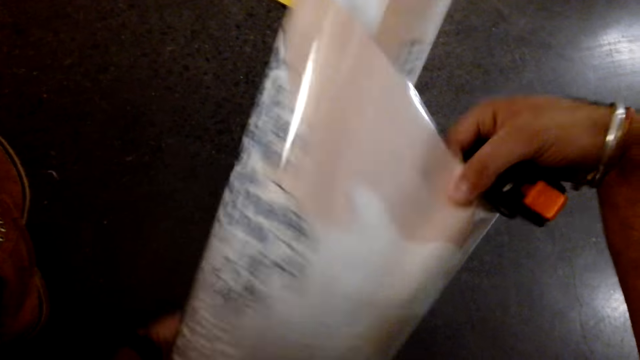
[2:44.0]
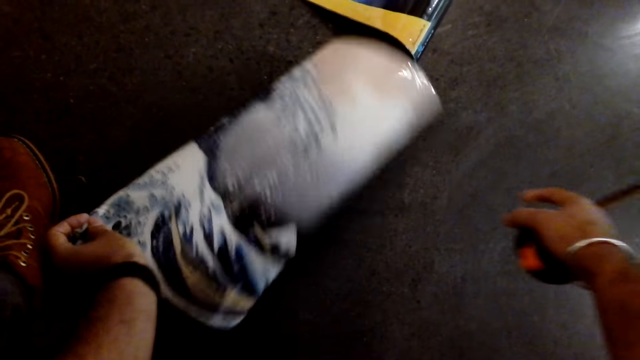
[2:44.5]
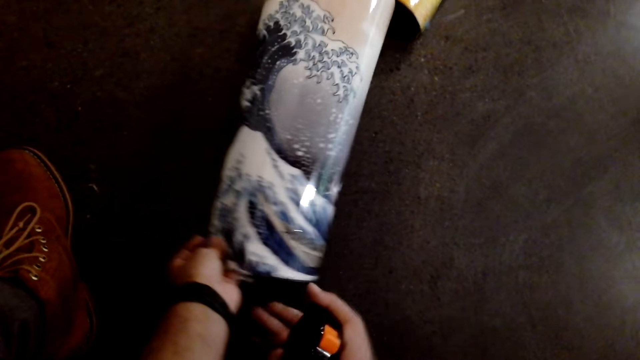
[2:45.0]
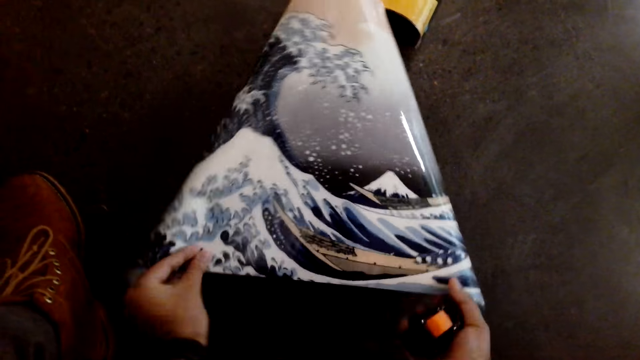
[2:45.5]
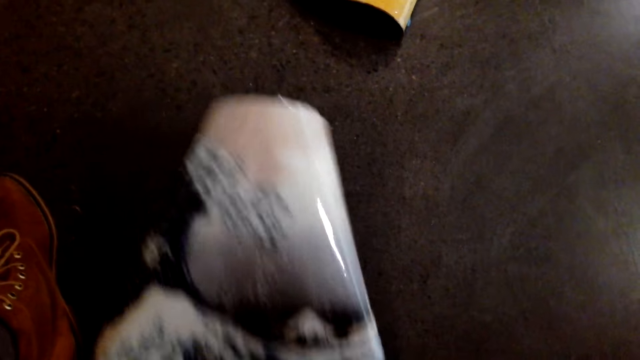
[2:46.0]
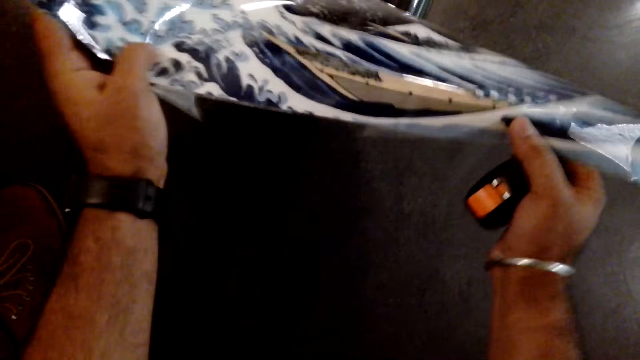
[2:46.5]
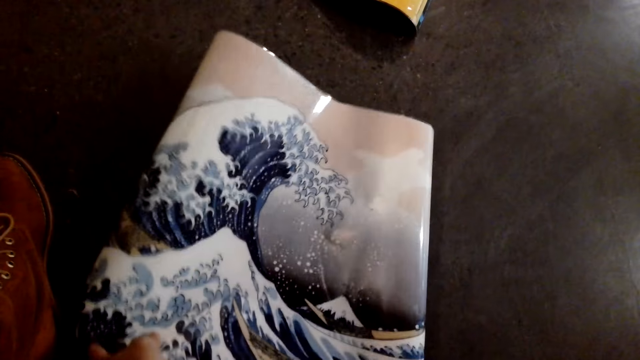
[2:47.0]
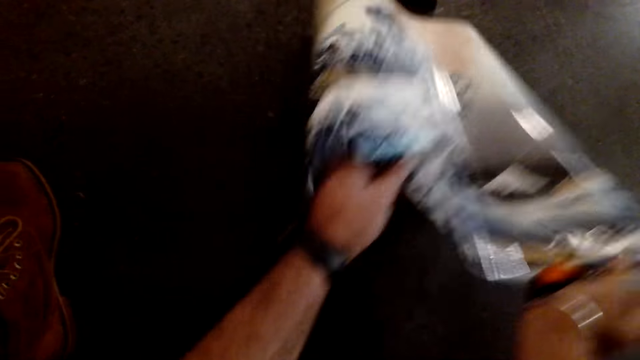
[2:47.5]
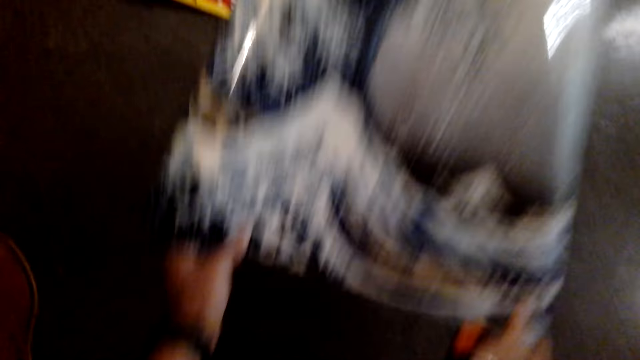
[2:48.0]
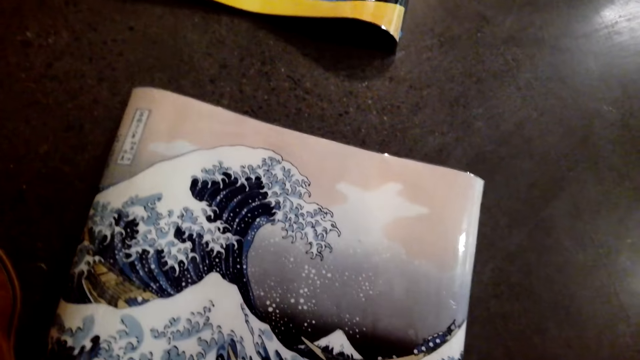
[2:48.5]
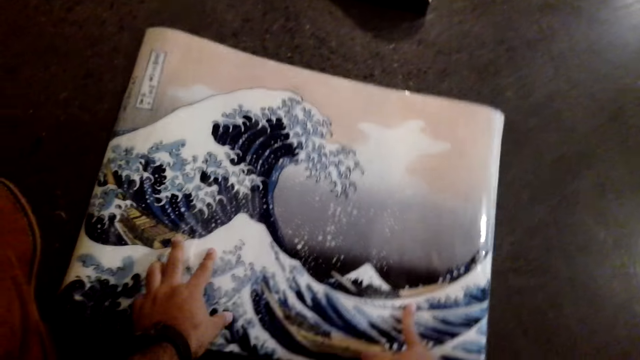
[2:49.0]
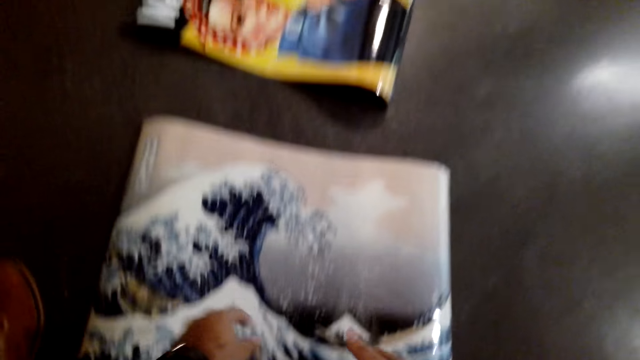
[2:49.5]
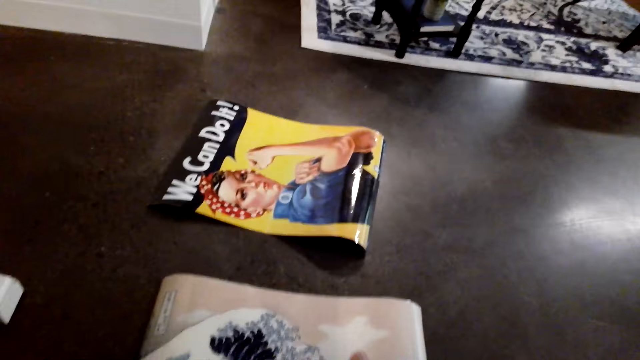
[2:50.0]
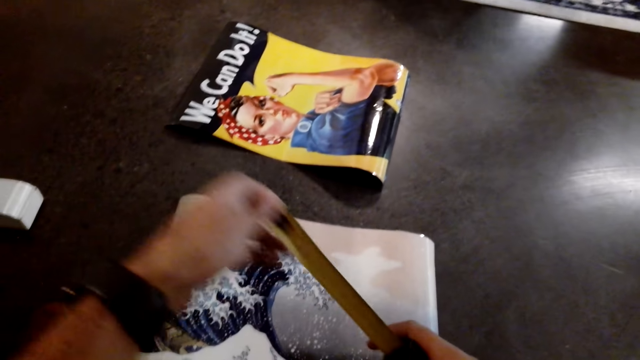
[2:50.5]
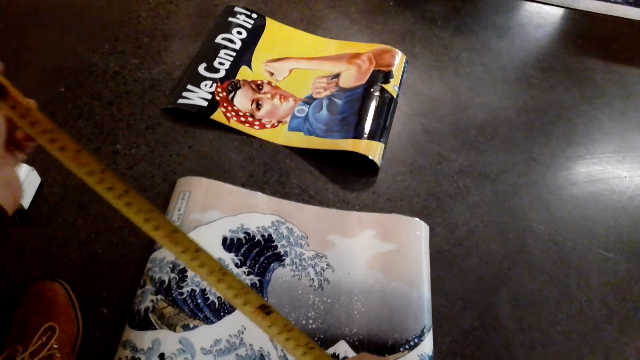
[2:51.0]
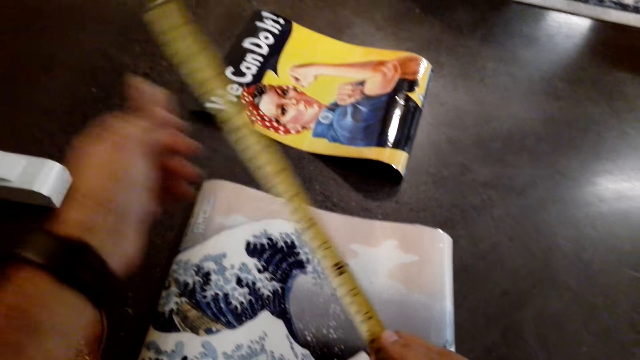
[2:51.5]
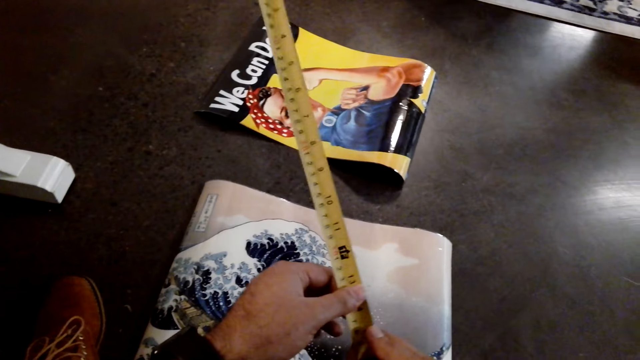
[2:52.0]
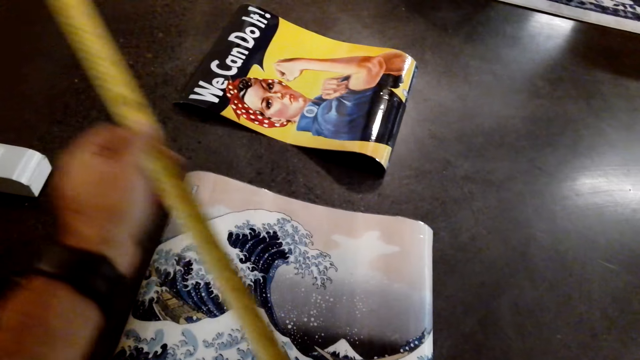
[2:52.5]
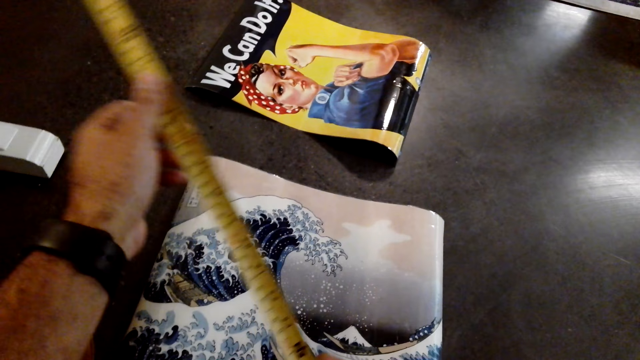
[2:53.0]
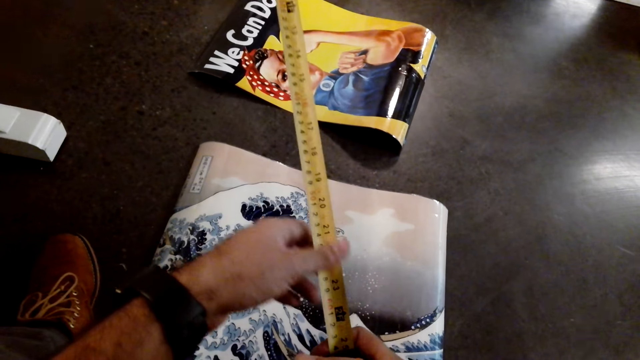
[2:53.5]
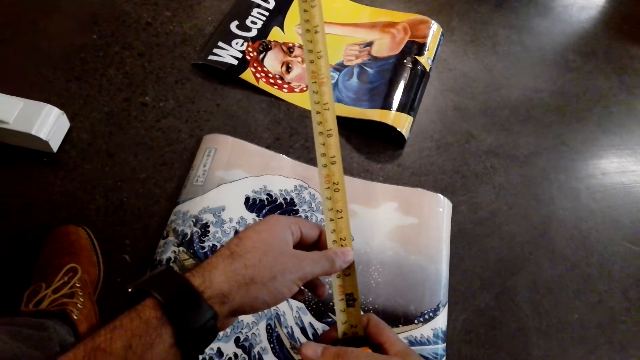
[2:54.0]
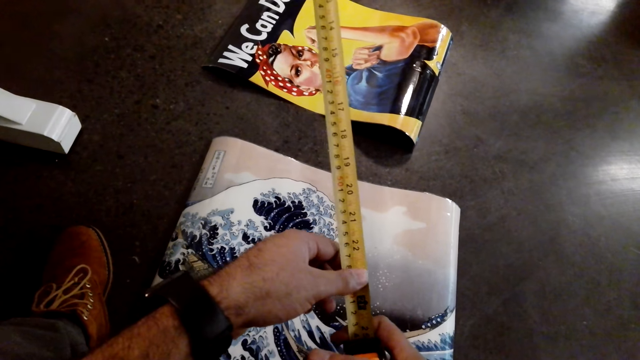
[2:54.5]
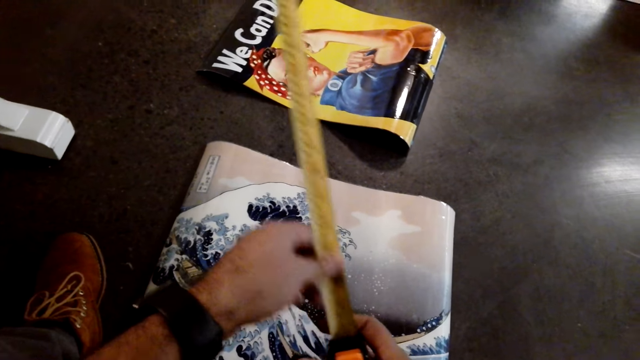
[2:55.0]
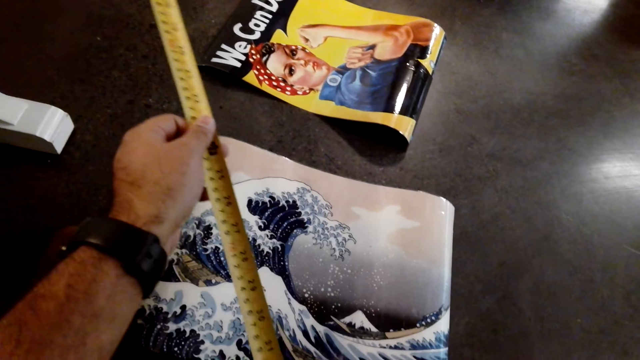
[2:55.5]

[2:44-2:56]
The camera wearer holds a tape measure. They put the poster on the floor. They pull the tape measure. They look at the tape measure.

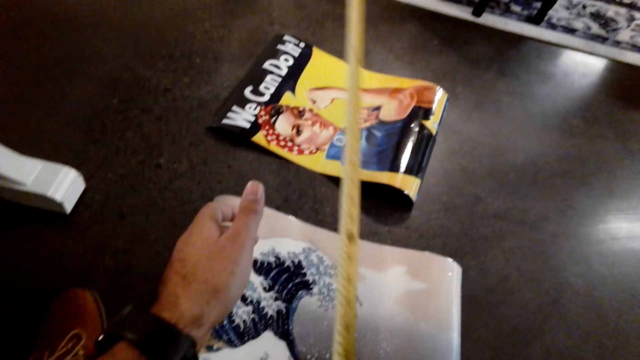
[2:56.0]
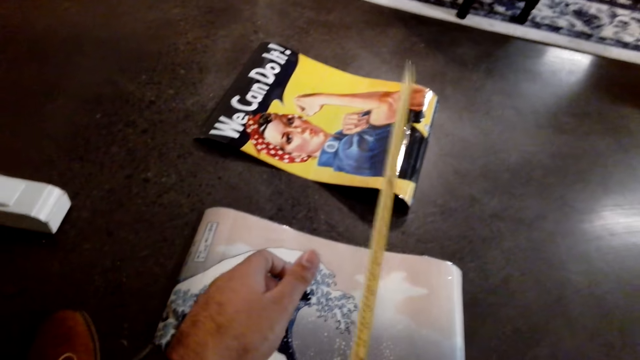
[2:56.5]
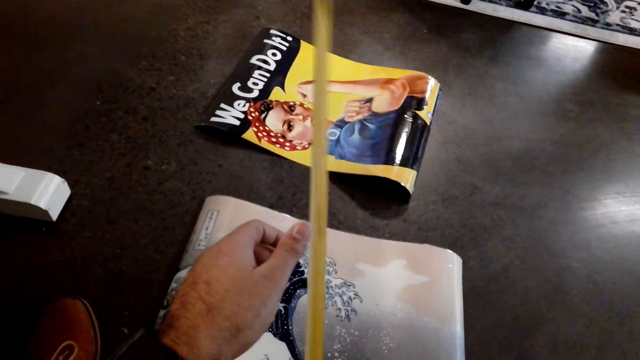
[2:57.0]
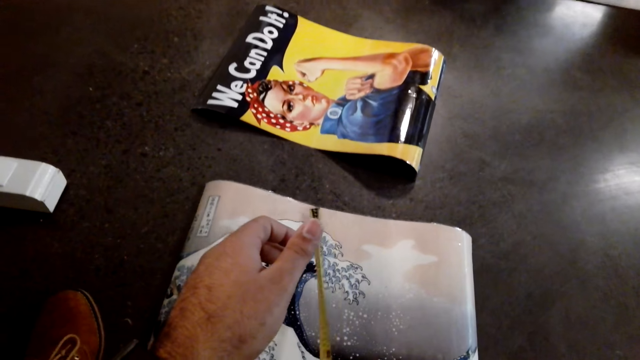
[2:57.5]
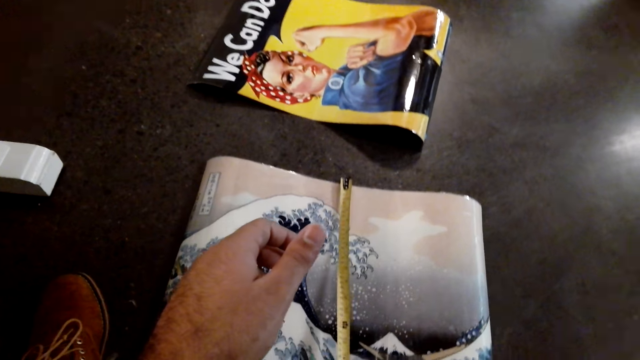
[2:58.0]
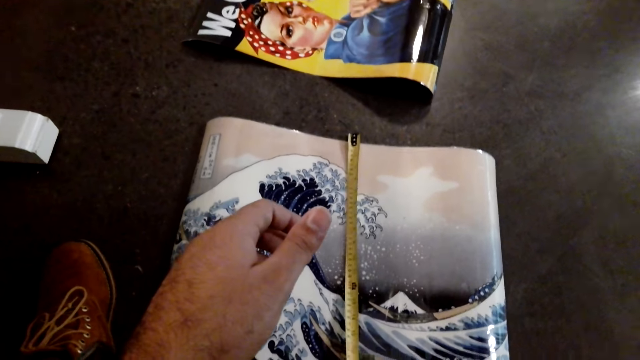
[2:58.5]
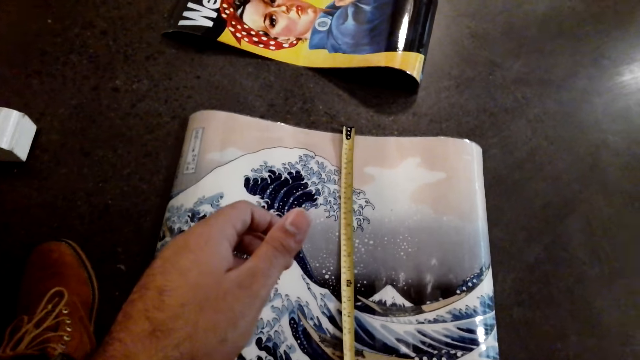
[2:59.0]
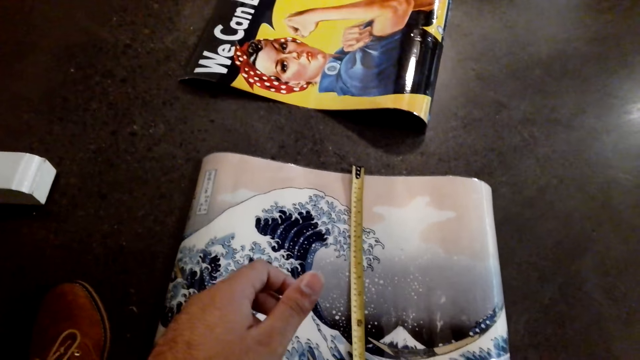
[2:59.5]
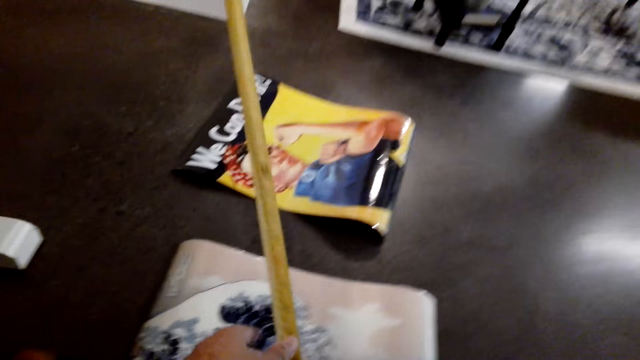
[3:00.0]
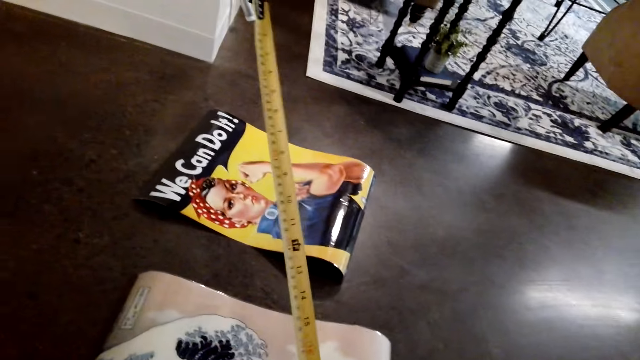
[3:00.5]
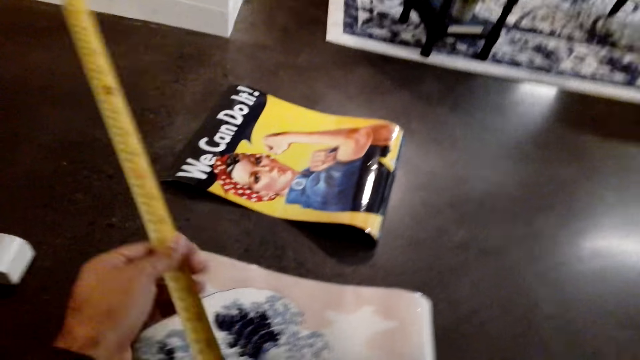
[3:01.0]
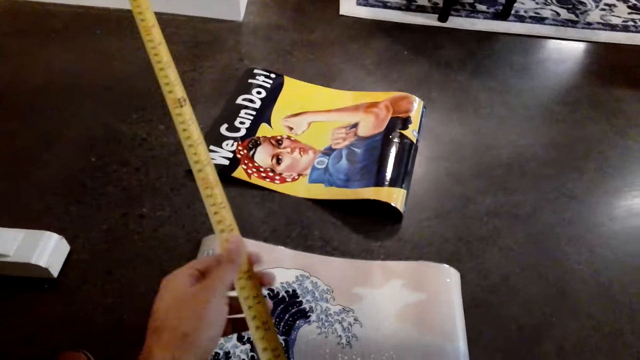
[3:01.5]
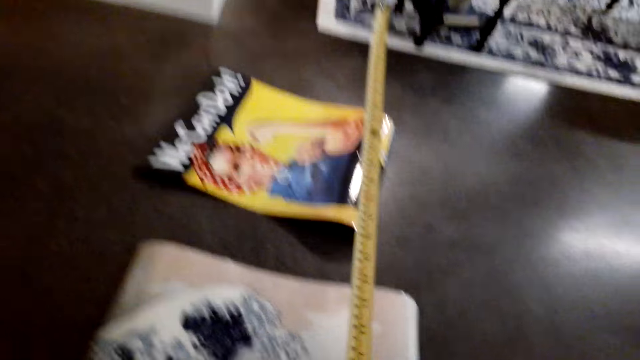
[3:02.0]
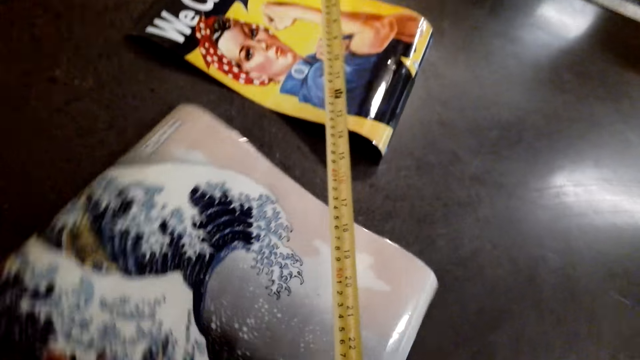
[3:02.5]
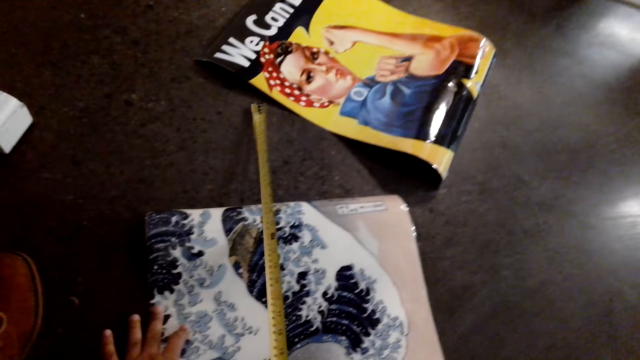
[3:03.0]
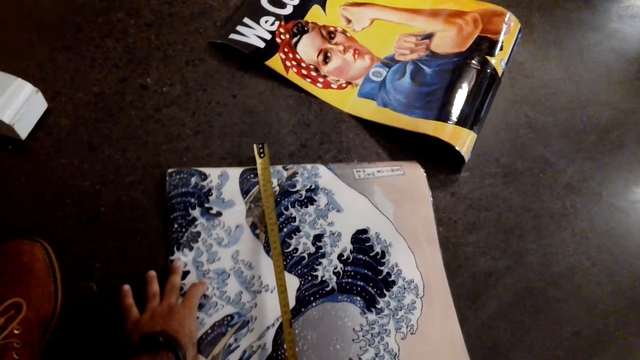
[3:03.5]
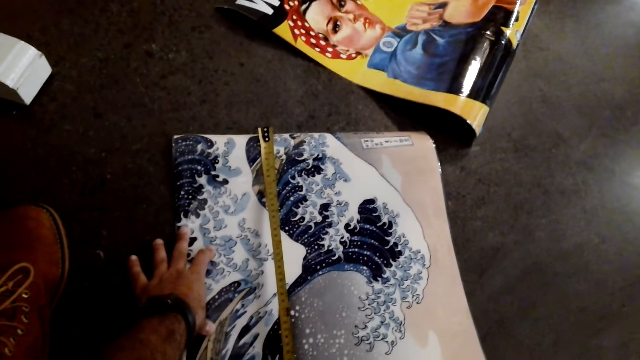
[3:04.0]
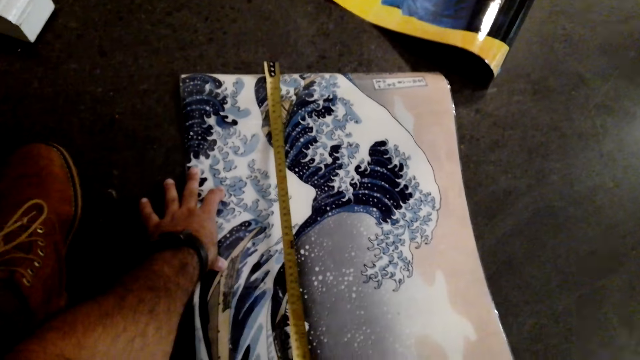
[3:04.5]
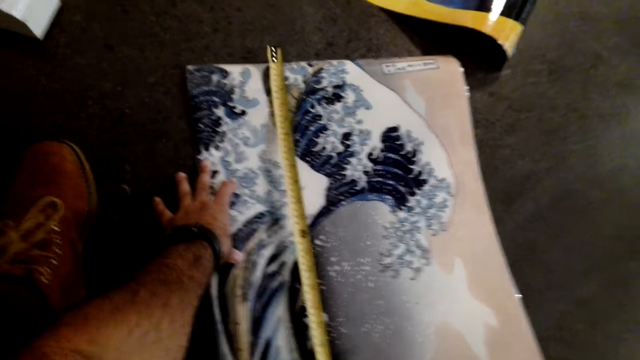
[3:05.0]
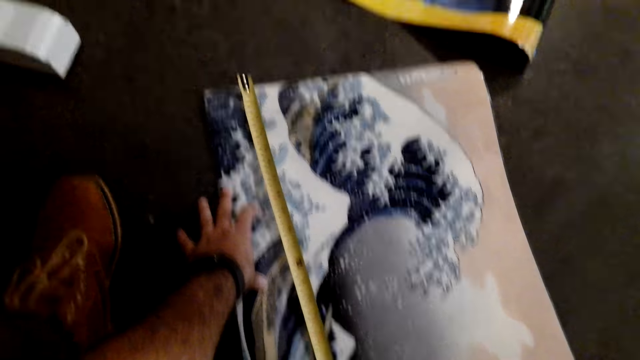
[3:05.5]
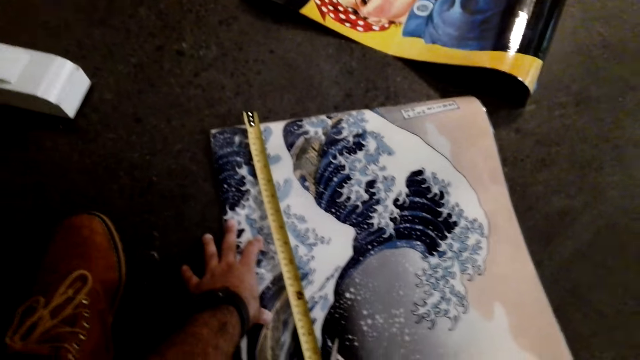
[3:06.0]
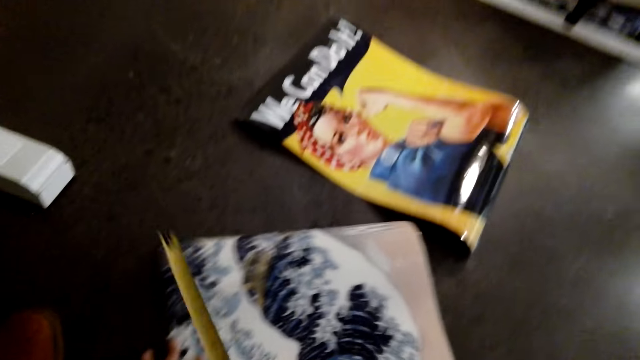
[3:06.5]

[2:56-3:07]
The camera wearer measures the poster with a tape measure. They rotate the poster. They measure the poster with the tape measure.
